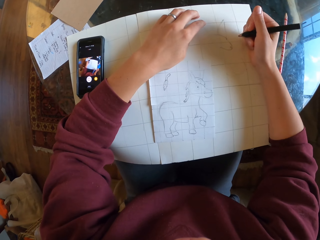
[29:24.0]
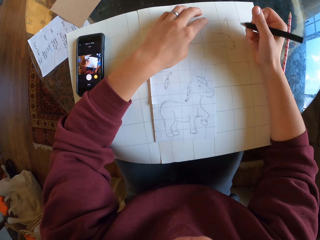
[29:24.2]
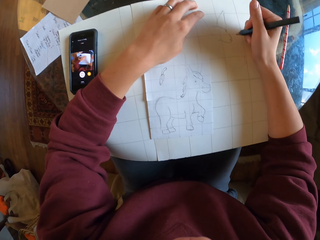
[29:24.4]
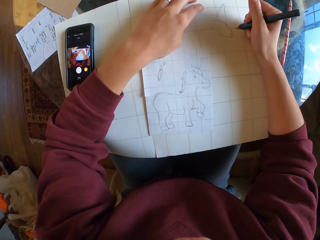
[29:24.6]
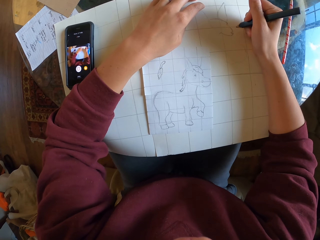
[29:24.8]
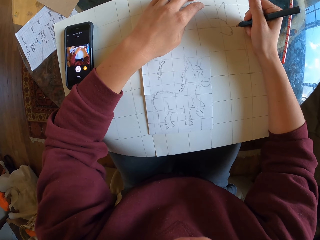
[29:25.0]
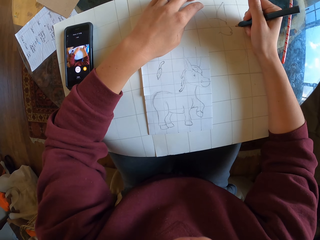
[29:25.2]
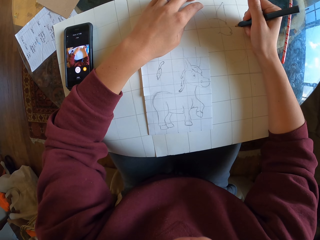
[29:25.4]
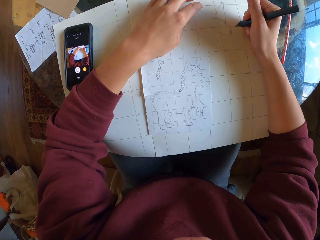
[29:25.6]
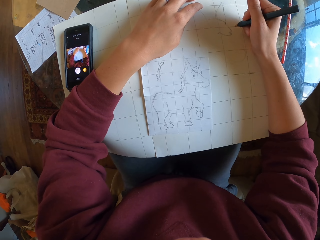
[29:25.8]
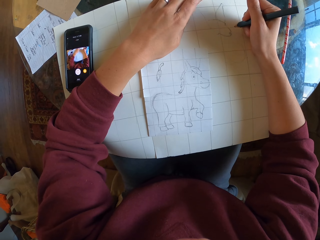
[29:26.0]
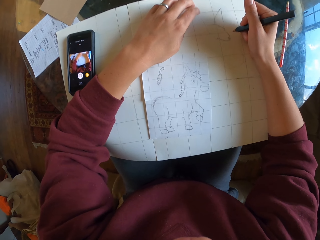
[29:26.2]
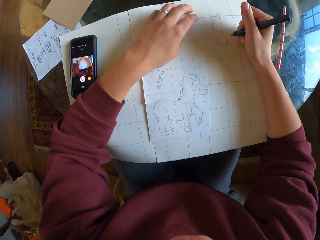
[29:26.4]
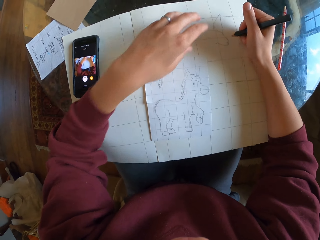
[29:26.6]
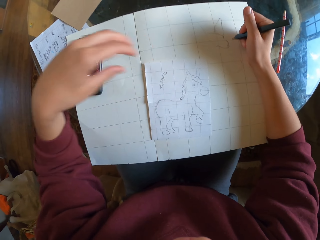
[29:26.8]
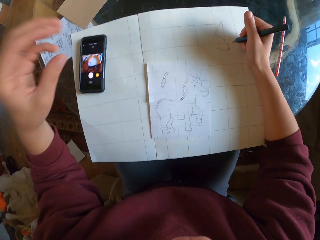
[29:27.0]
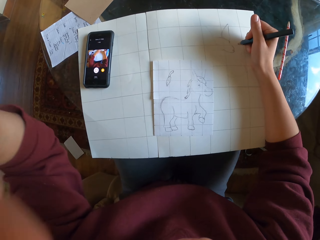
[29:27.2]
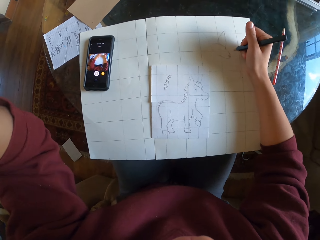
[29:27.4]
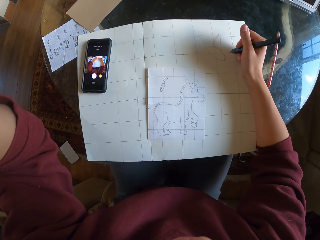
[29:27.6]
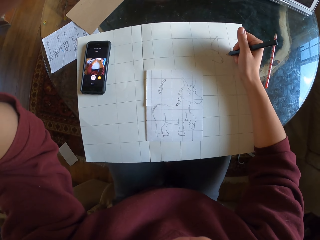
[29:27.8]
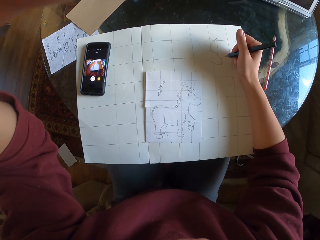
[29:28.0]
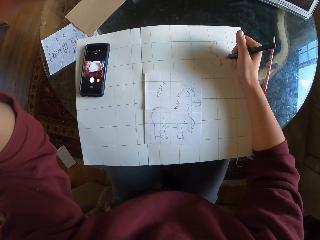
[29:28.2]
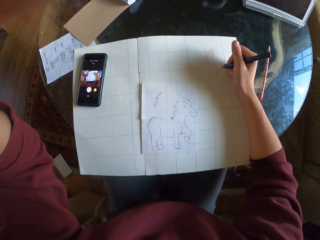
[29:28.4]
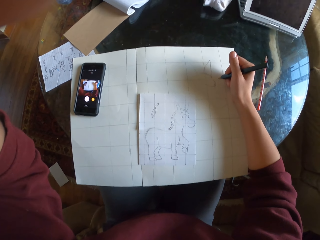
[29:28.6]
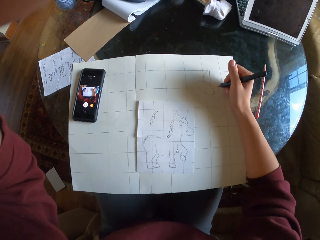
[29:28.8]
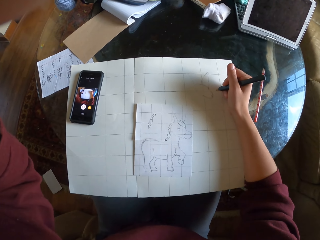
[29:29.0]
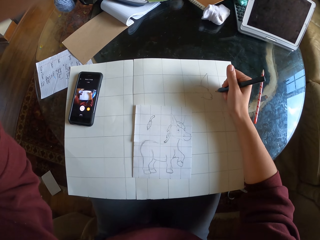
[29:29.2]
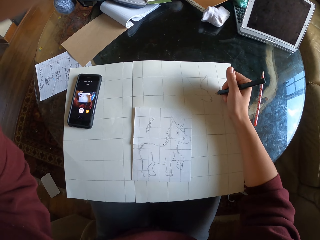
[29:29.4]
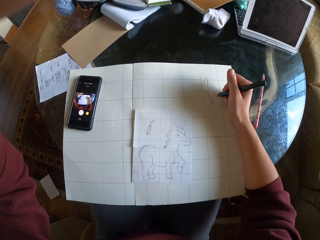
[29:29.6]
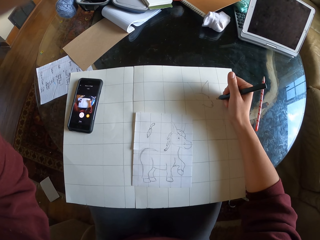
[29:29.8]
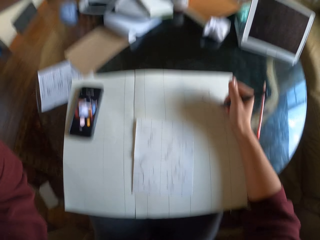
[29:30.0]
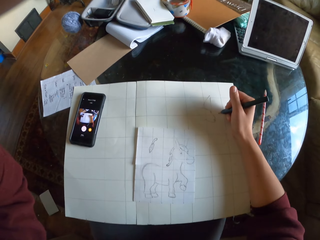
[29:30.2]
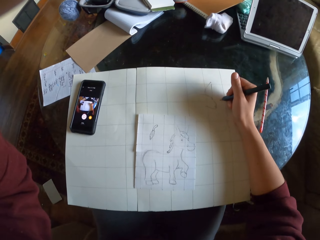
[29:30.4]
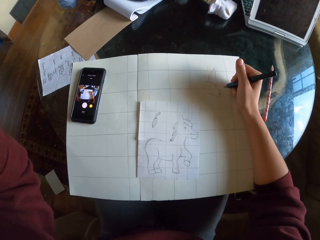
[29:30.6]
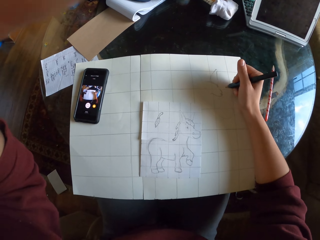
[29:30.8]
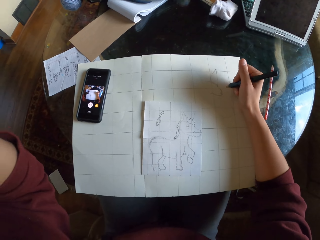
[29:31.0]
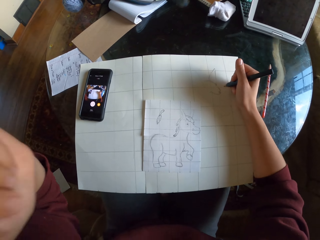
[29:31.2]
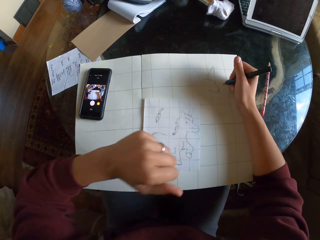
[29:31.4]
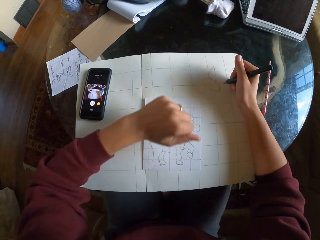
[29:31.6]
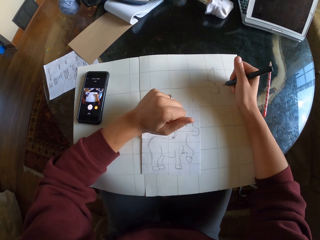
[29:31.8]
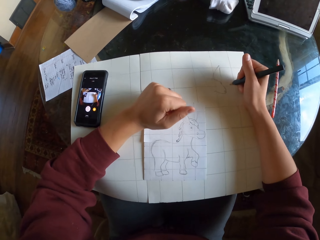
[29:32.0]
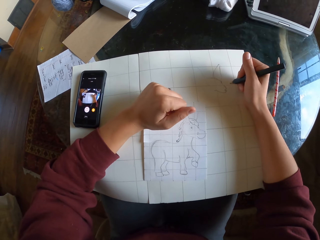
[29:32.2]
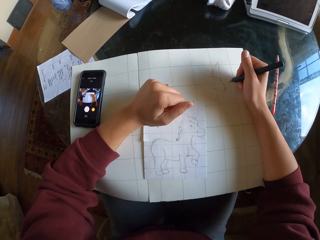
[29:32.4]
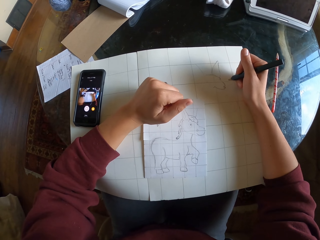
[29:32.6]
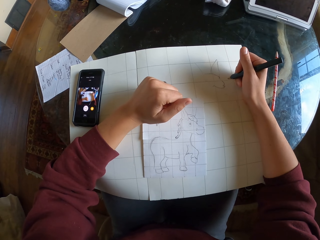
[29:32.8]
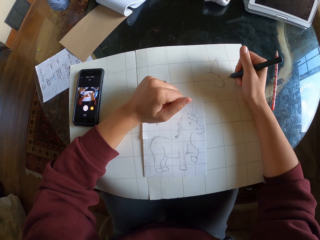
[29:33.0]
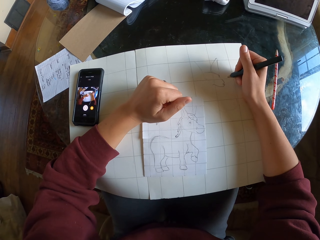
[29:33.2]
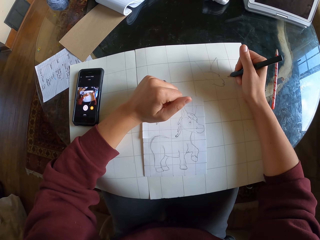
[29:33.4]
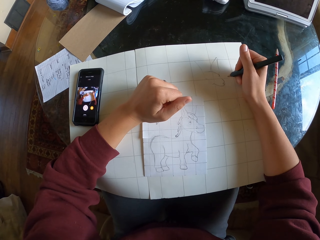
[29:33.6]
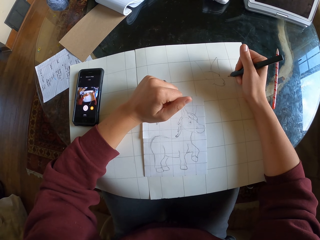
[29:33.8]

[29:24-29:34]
The camera wearer lifts his left hand. He adjusts the camera. He drops his left hand while folding his fist.

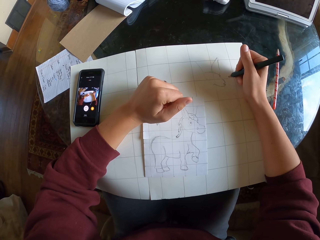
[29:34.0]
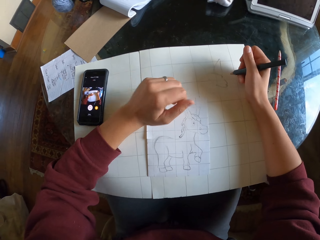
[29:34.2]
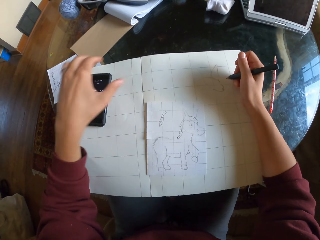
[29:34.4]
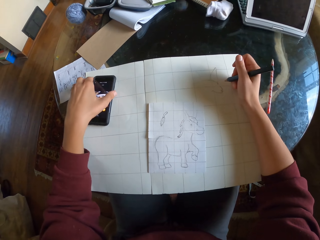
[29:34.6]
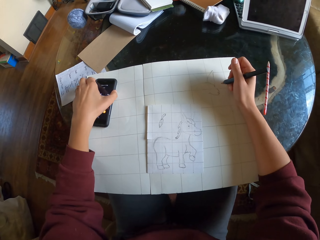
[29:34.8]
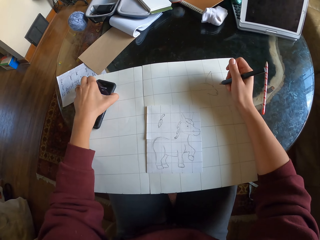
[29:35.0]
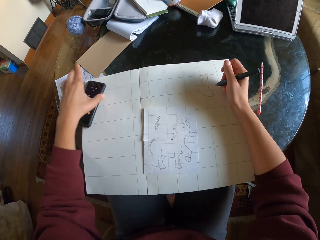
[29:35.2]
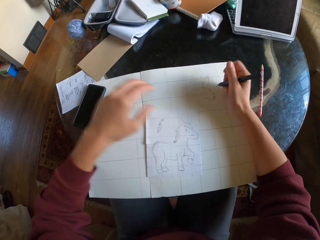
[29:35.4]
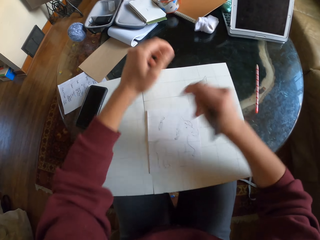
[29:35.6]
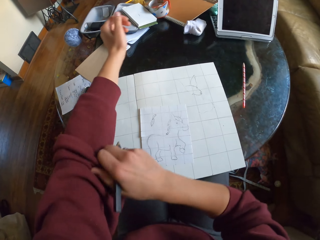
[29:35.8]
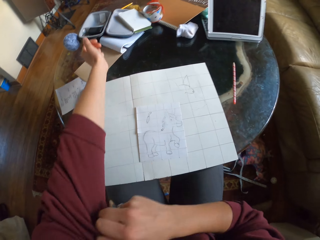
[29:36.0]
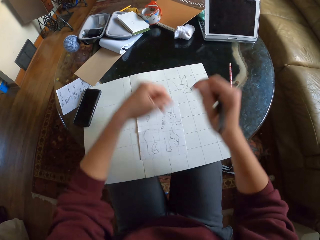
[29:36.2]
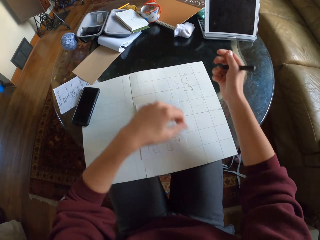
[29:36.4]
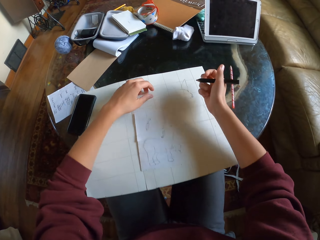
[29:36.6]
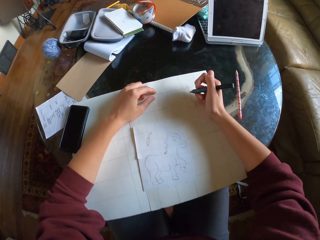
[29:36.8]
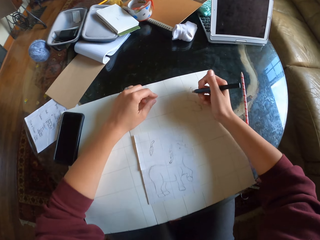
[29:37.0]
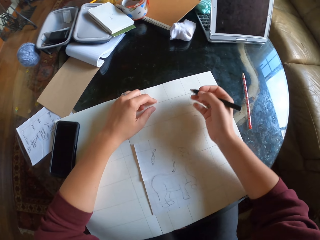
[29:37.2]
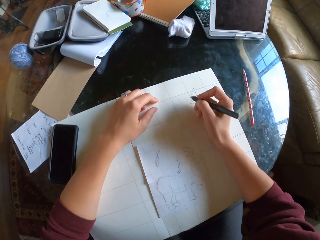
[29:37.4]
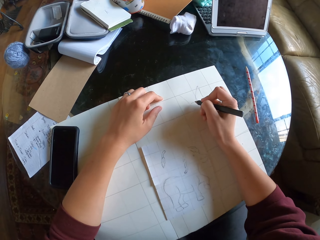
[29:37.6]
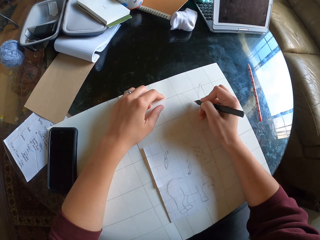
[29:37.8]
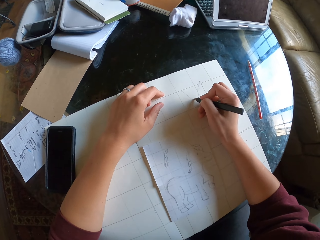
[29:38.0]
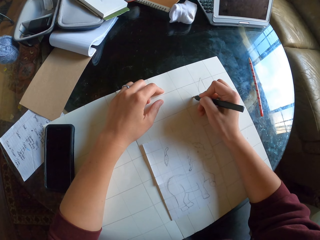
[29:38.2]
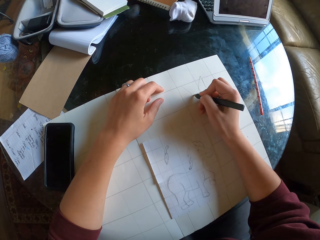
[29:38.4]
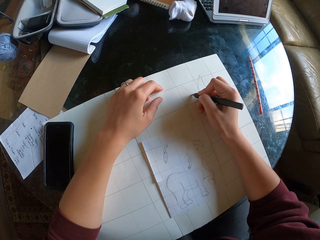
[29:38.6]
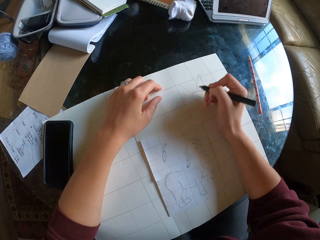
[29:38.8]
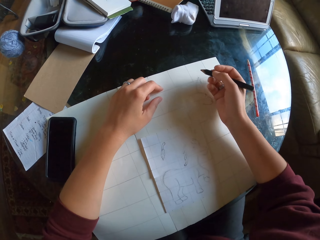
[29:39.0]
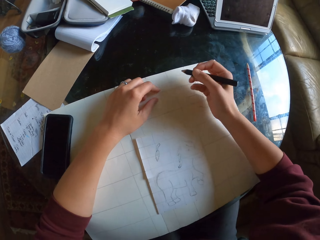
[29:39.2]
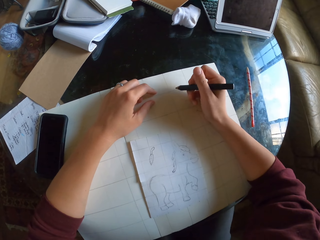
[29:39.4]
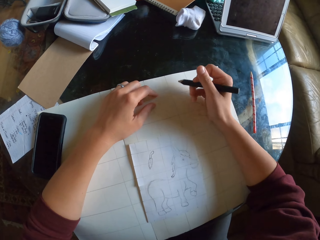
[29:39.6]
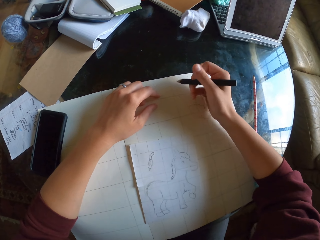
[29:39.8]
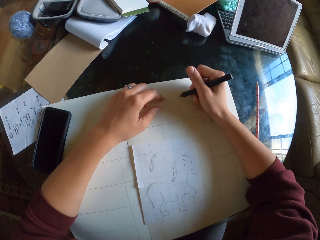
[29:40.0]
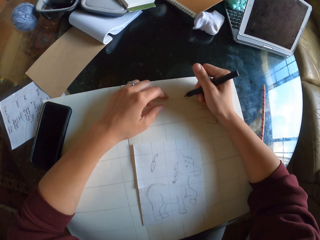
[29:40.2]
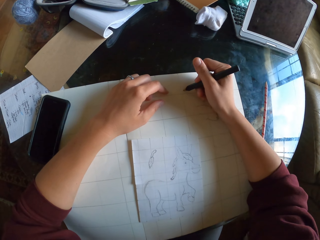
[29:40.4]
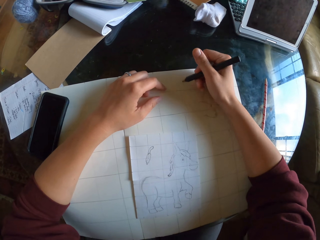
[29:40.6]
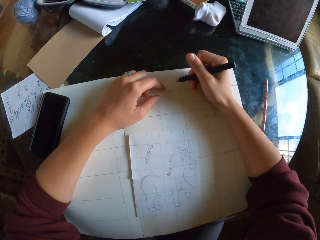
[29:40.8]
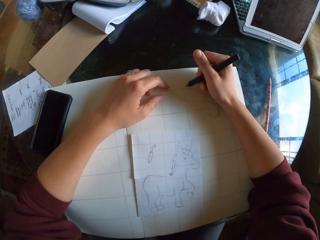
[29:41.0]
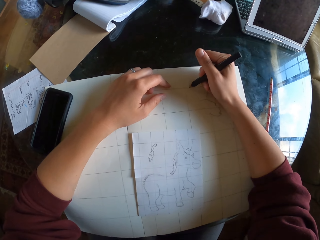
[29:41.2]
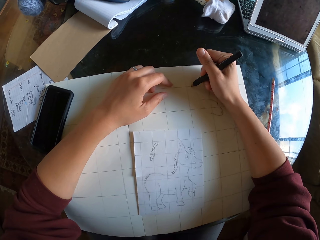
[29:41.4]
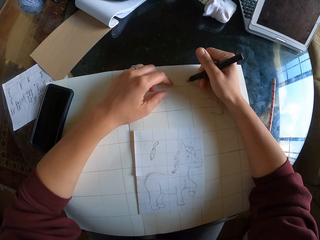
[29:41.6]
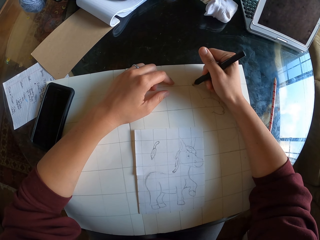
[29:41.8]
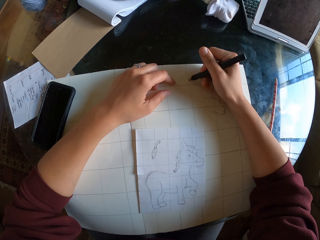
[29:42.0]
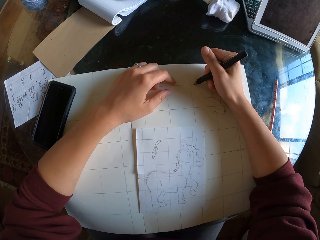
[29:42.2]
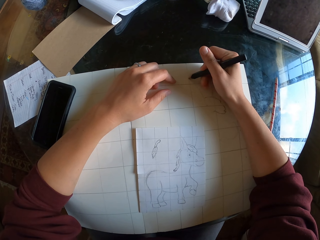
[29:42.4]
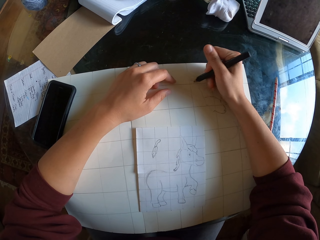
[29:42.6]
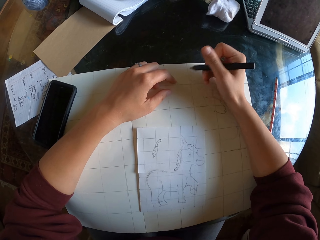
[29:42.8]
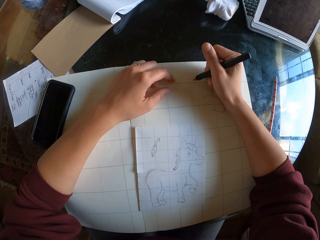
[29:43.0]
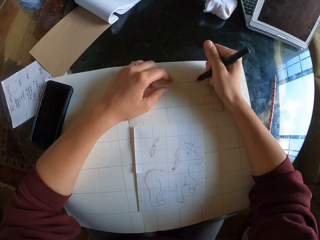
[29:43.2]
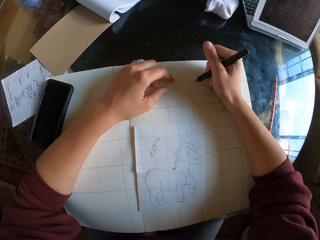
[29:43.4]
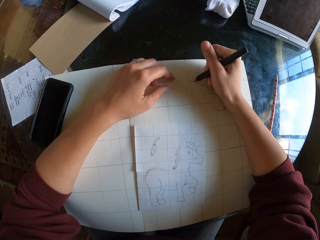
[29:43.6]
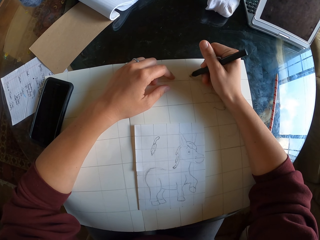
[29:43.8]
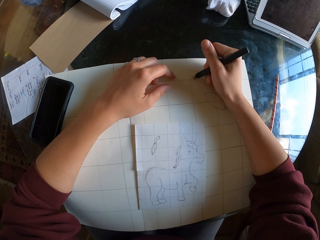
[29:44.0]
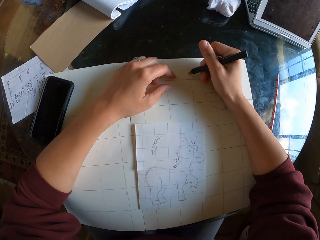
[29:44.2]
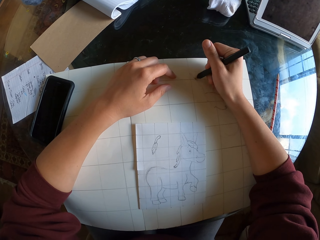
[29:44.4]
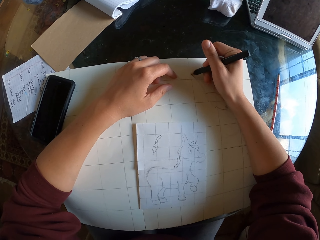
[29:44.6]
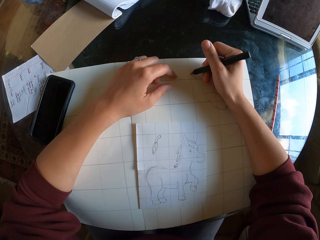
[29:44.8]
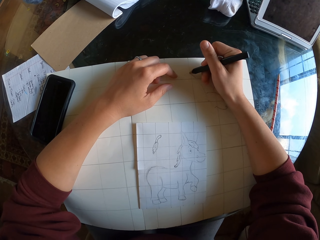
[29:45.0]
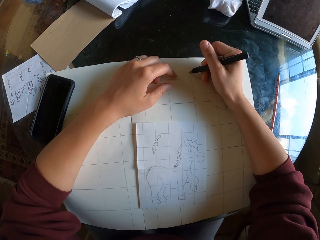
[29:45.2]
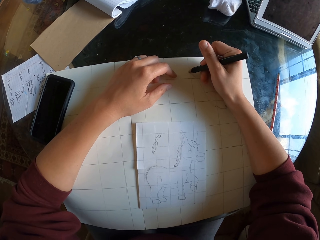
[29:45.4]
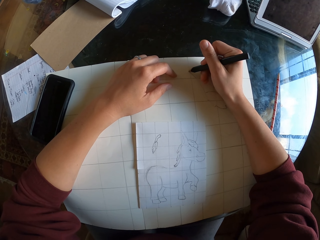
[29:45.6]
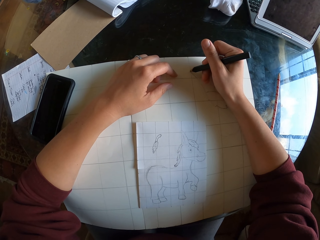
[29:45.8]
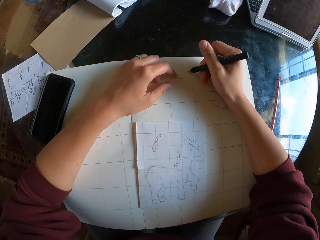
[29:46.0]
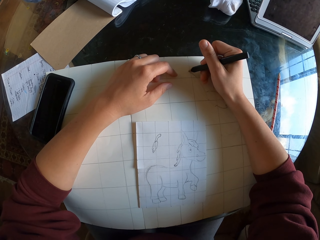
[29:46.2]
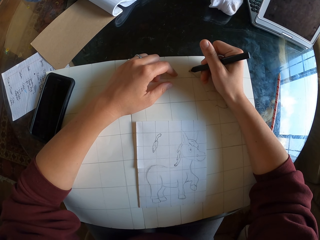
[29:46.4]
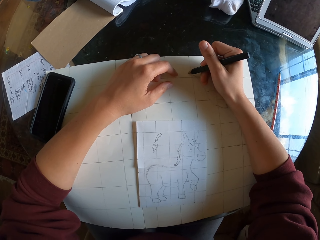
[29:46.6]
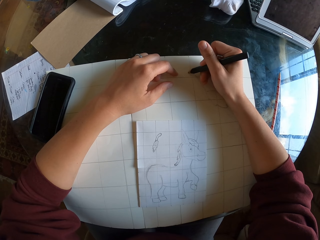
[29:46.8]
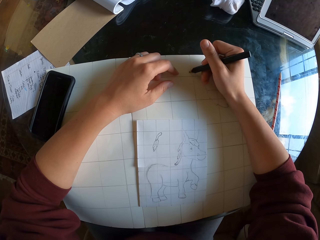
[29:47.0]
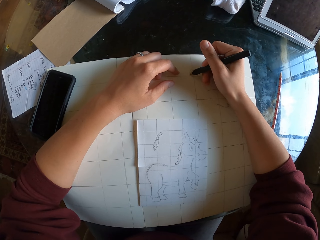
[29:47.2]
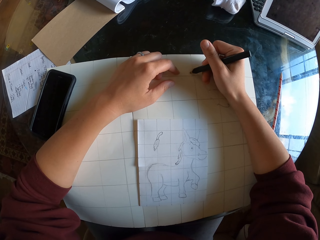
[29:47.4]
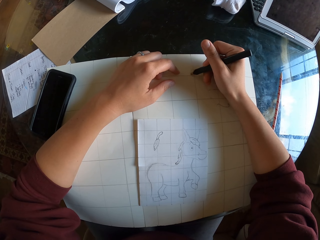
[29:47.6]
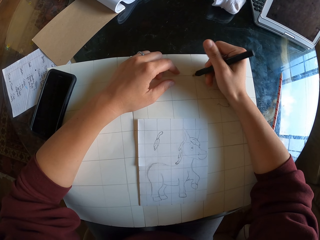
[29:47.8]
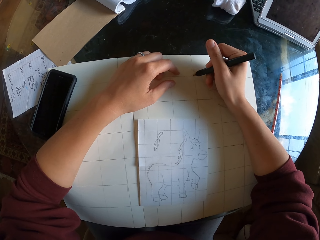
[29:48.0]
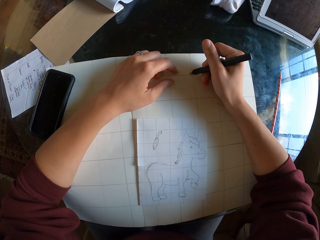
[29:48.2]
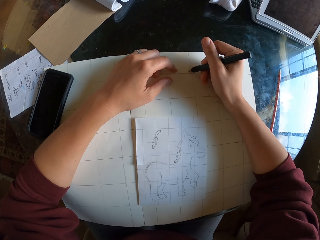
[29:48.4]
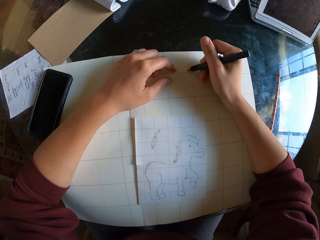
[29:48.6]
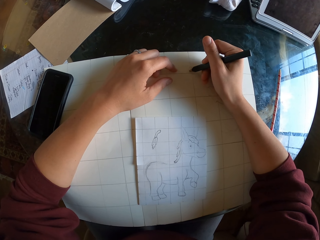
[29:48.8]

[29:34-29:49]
The camera wearer stares at the sketch. He locks the phone. He pushes the phone. He folds his sweater sleeves. He sketches on drawing paper.
